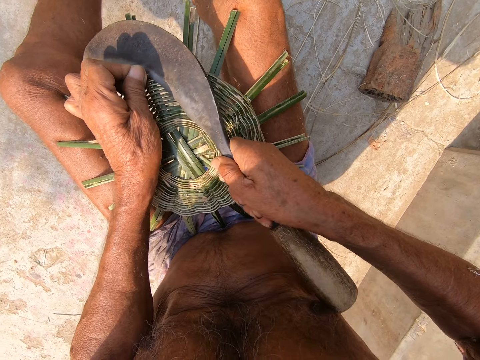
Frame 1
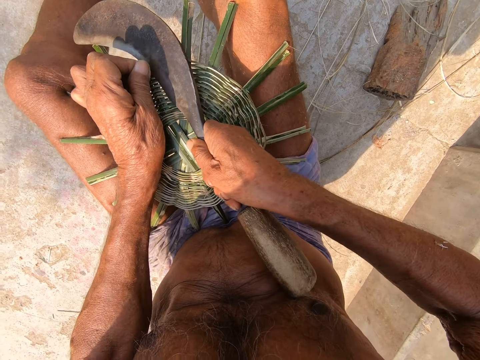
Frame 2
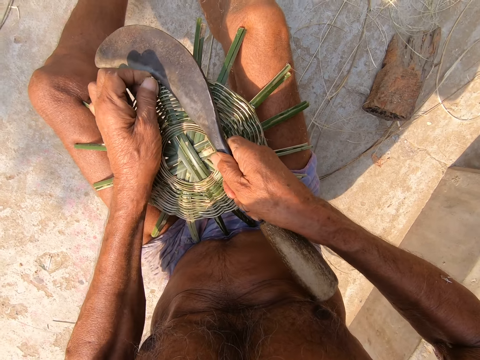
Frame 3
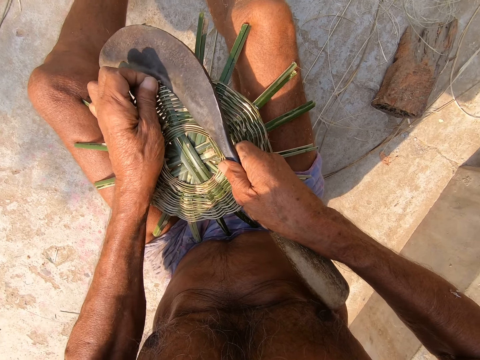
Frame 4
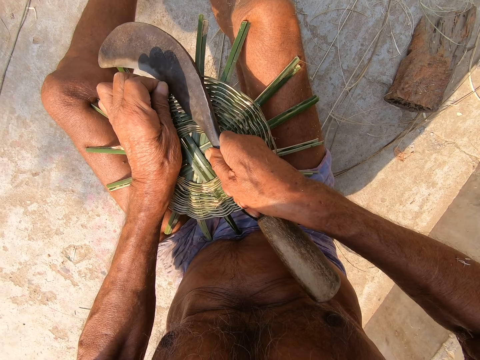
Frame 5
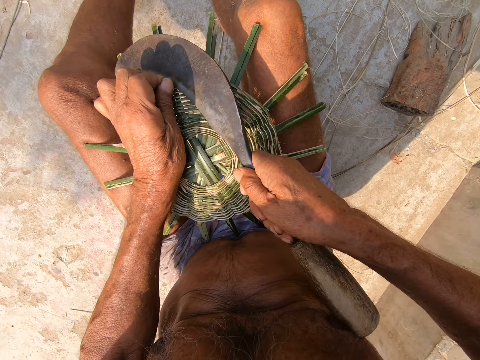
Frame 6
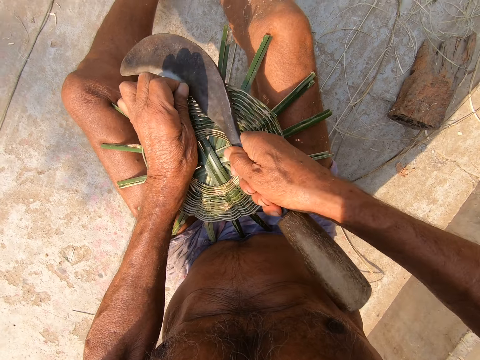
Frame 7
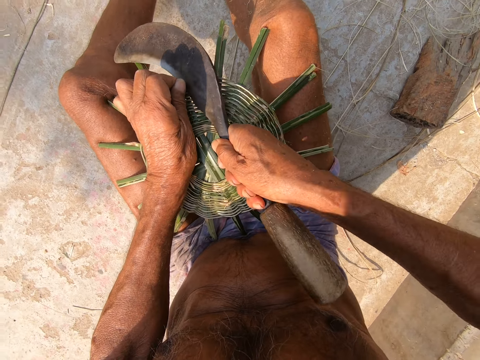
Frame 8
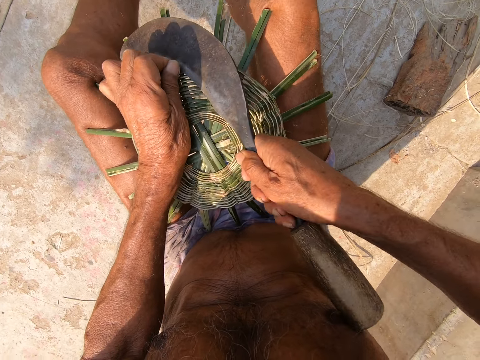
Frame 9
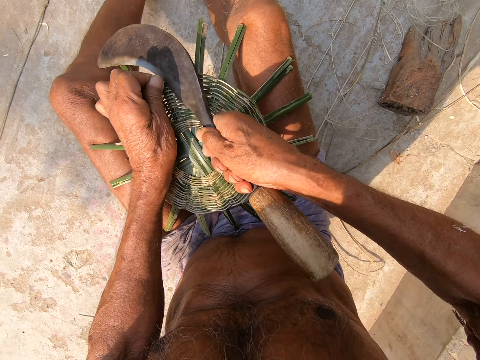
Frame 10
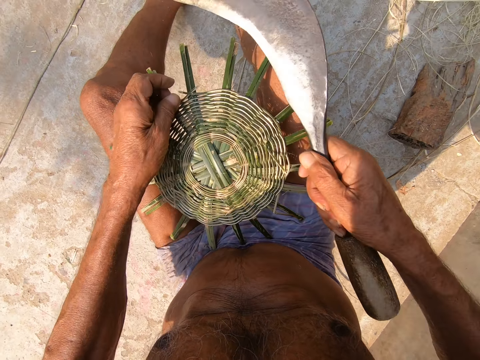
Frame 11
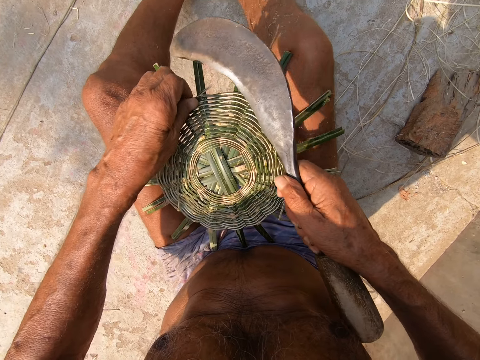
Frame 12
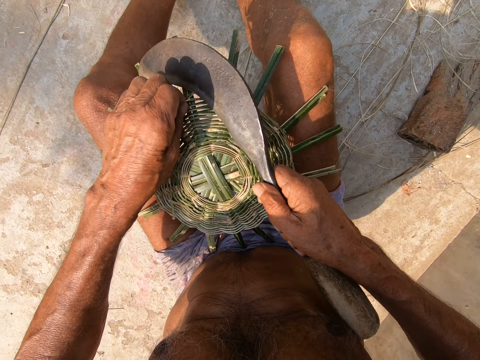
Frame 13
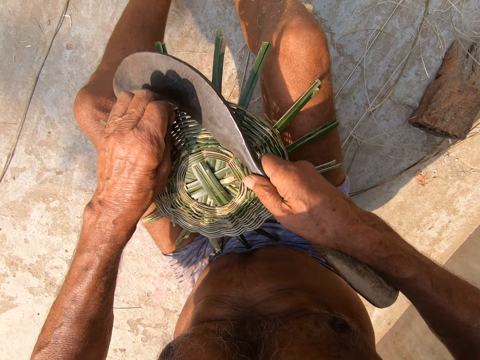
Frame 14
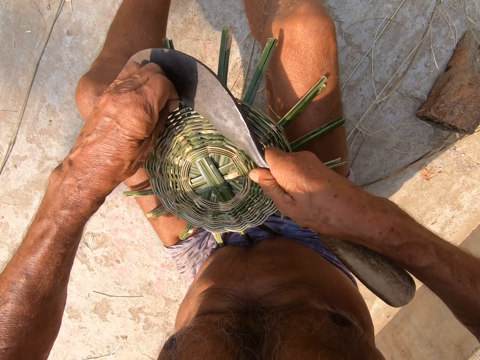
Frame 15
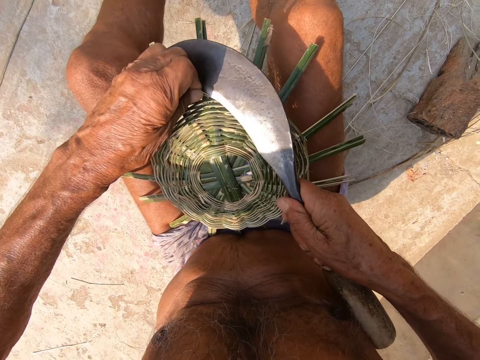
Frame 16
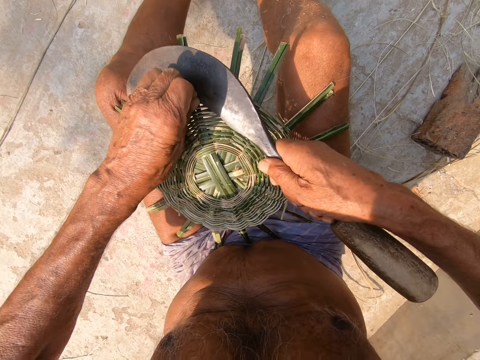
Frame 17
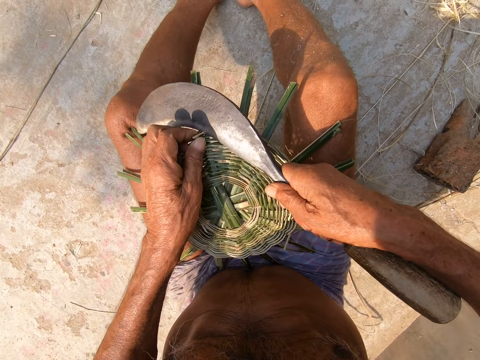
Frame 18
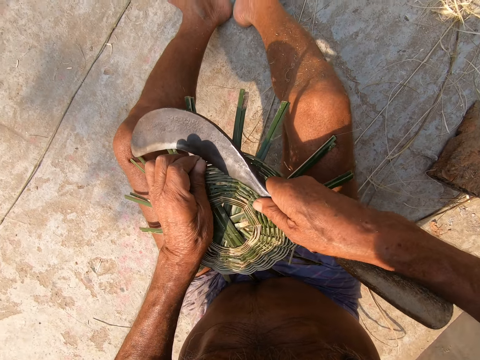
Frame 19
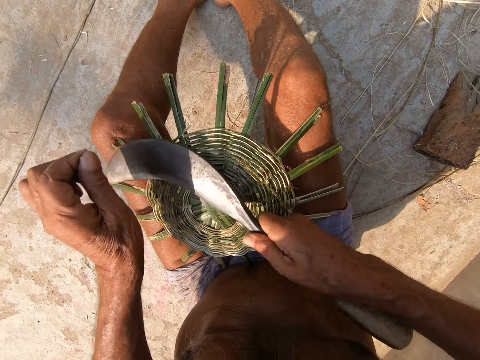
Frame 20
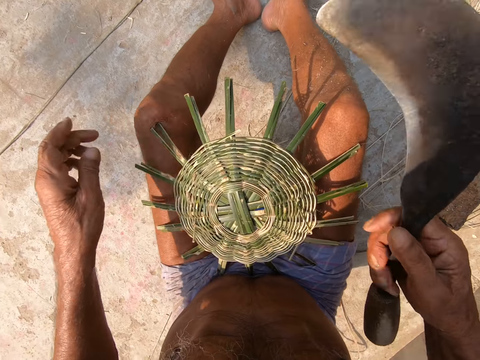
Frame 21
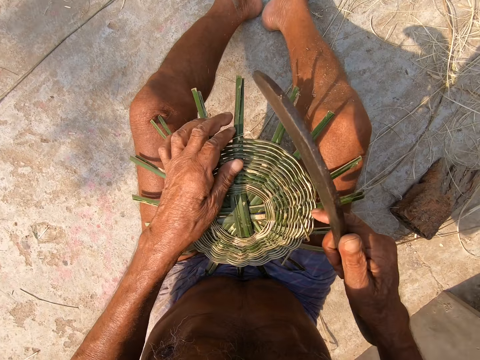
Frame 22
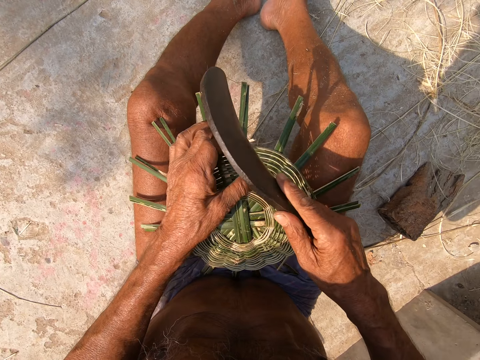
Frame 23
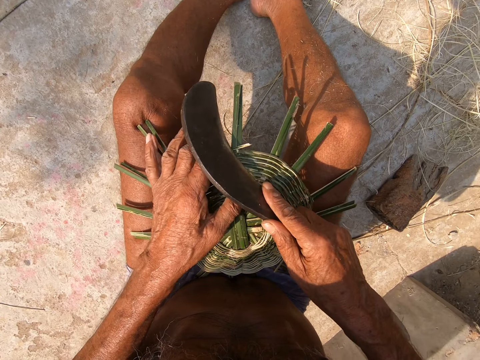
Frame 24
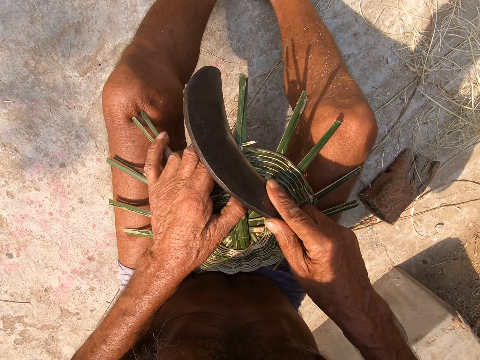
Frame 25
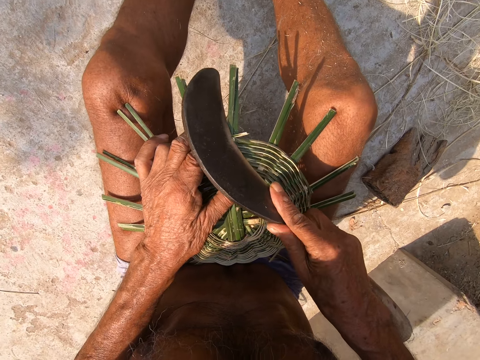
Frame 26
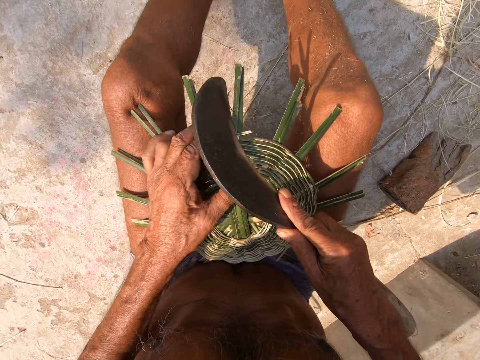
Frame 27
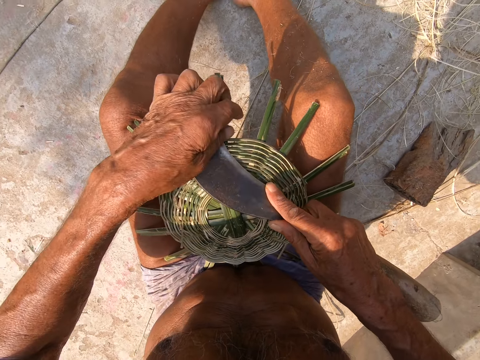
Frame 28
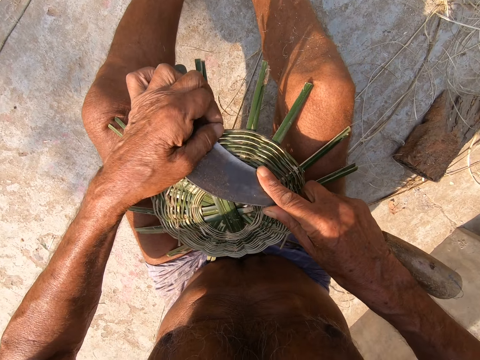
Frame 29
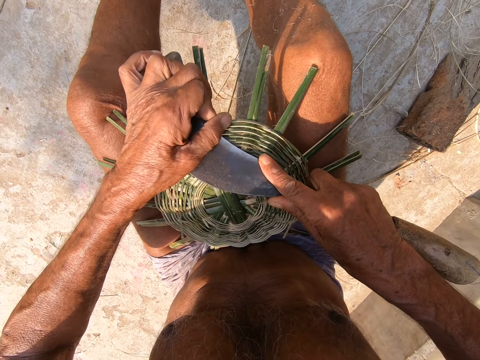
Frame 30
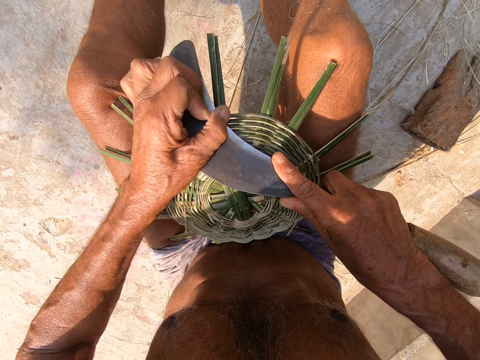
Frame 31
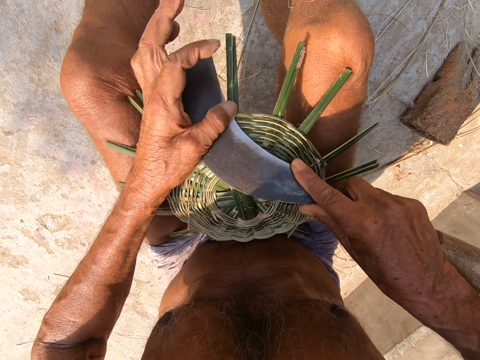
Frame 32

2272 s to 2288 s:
The camera wearer drops the excess willow rod on the floor with his left hand. He cuts an excess willow rod with the hand sickle in his right hand. He holds the excess willow rod with his left hand.

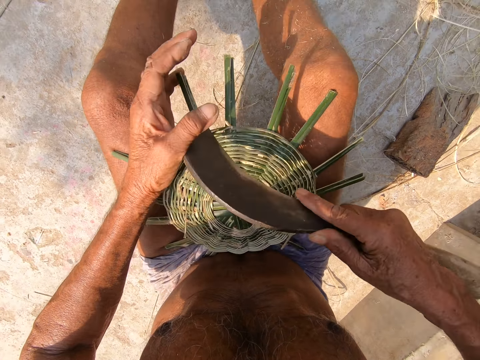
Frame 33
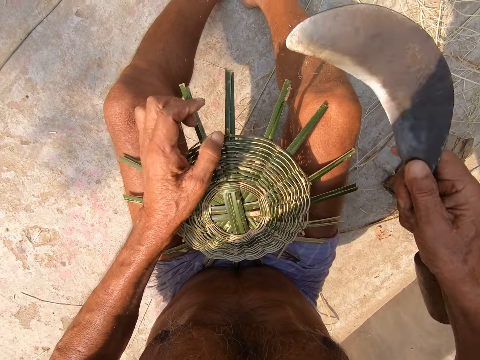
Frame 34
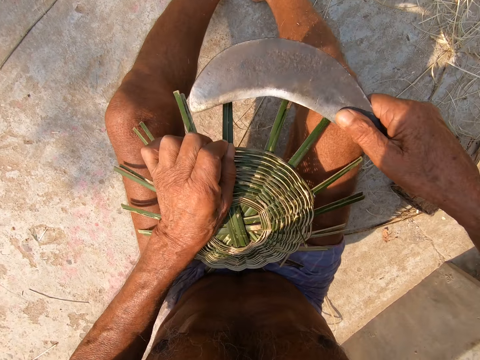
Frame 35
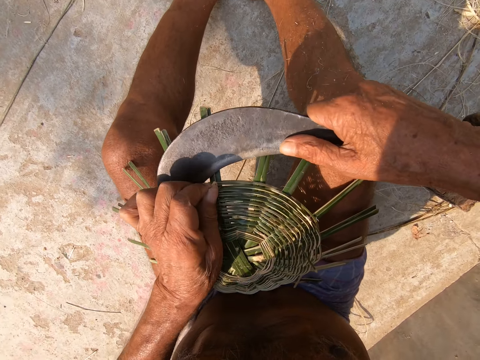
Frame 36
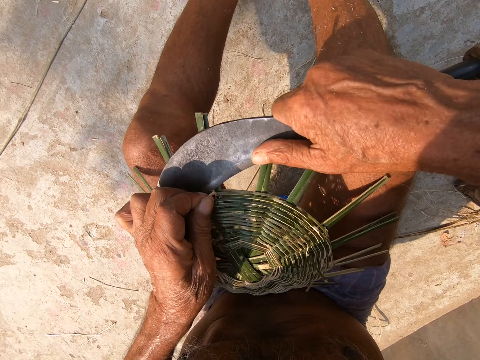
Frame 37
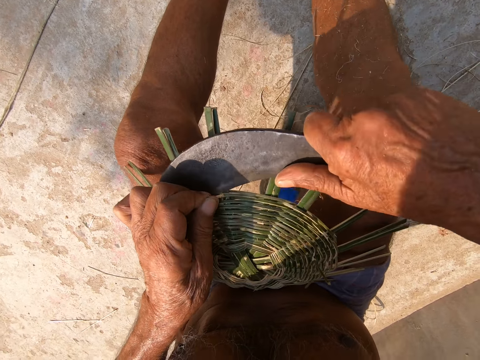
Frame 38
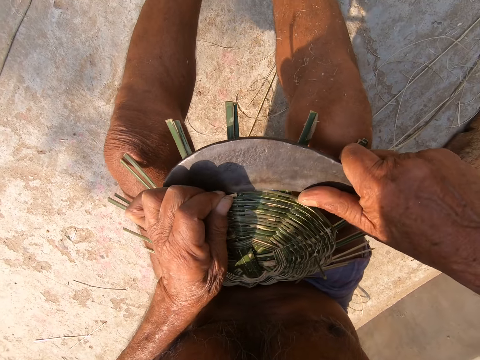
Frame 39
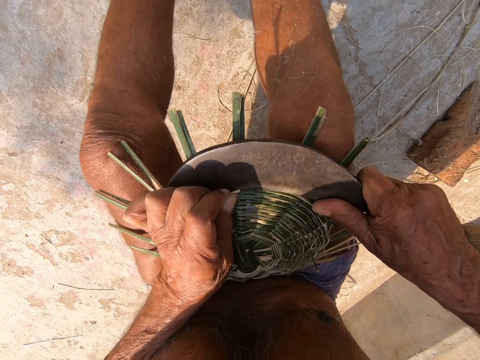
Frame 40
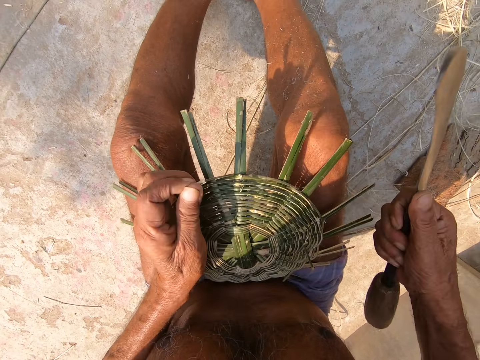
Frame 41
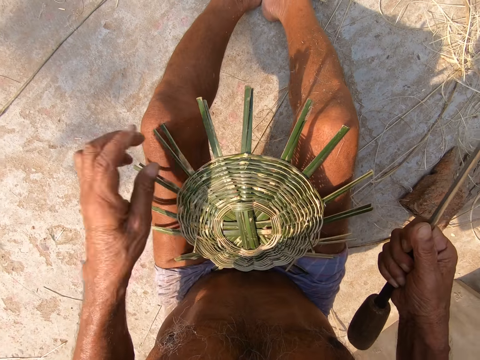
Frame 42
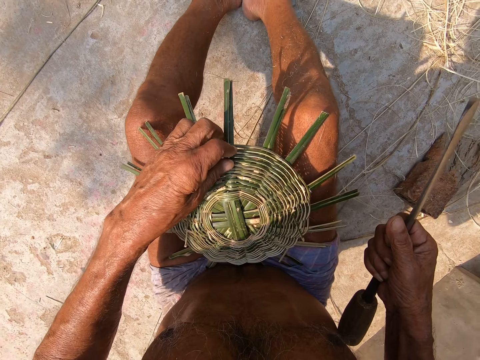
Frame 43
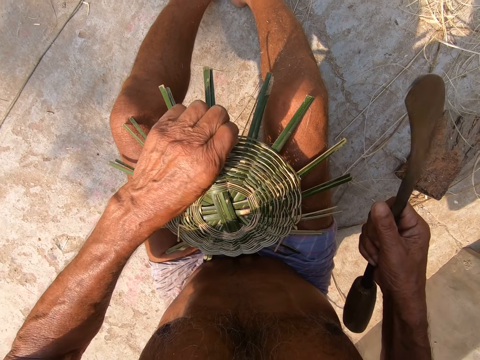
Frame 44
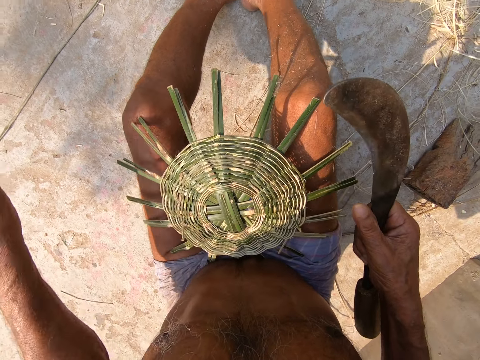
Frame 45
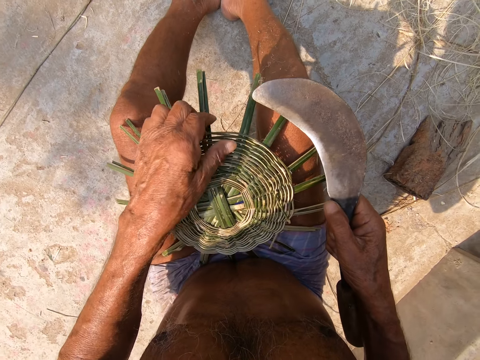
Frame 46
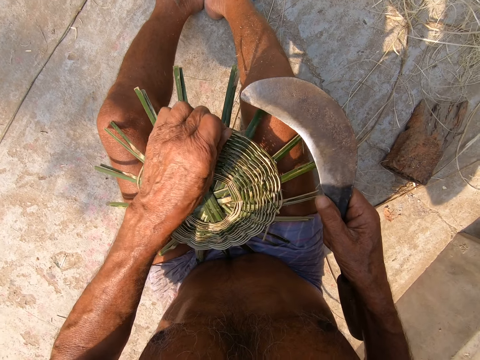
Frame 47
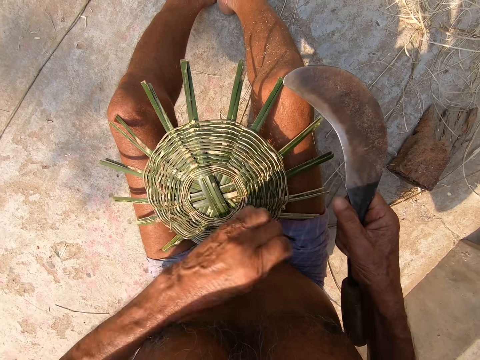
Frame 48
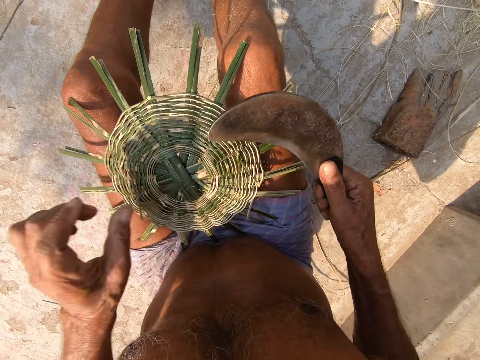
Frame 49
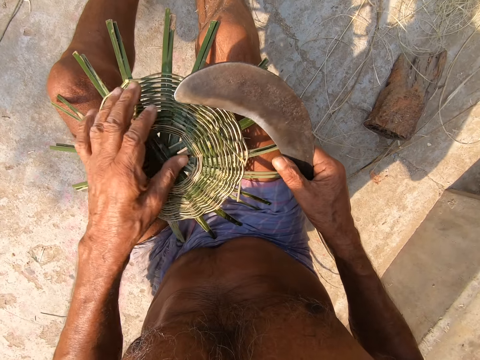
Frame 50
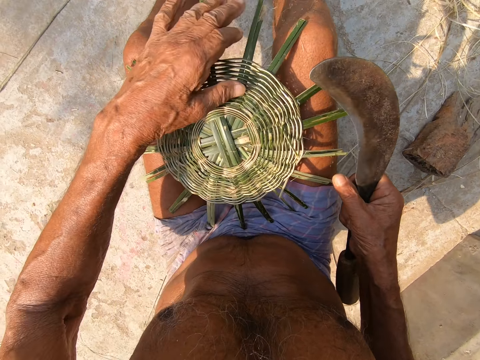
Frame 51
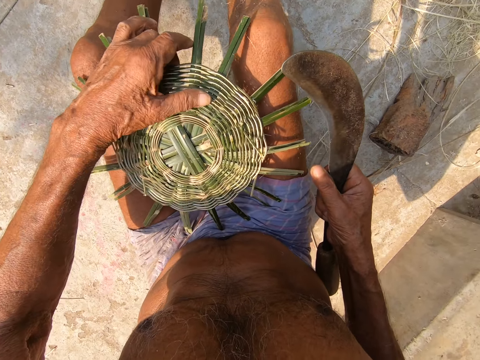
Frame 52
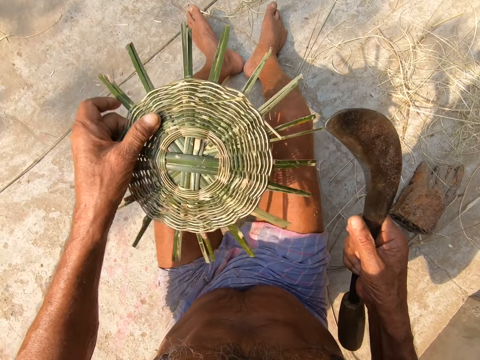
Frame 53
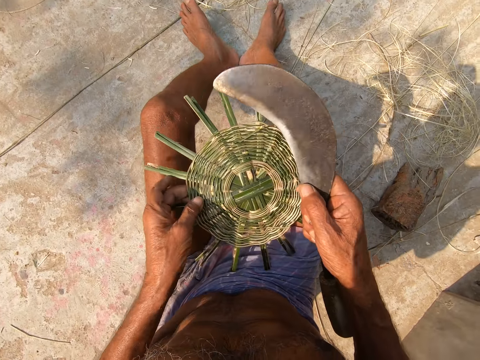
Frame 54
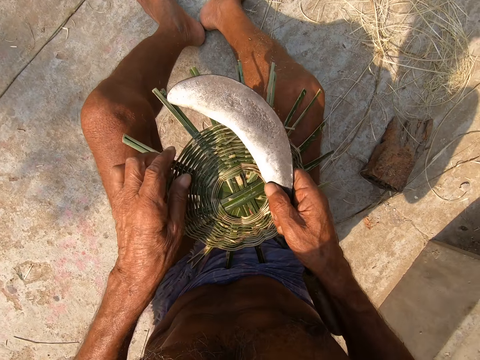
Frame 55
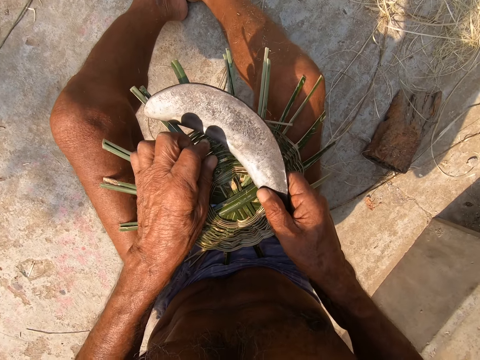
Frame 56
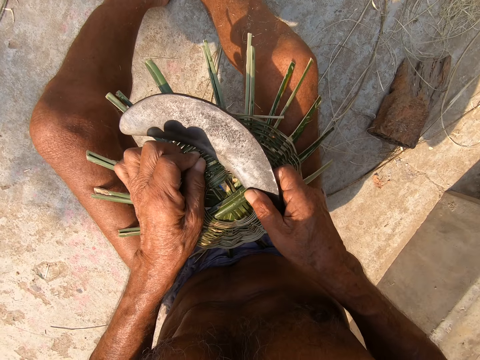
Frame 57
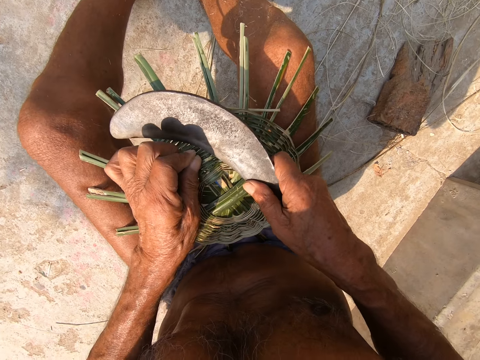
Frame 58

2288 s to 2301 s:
The camera wearer cuts the excess willow rod with the hand sickle in his right hand. He drops the excess willow rod on the floor with his left hand. He picks out an excess willow rod with his left hand. He picks out an excess willow rod with his left hand again. He turns the basket weave with his left hand. He holds an excess willow rod with his left hand.
